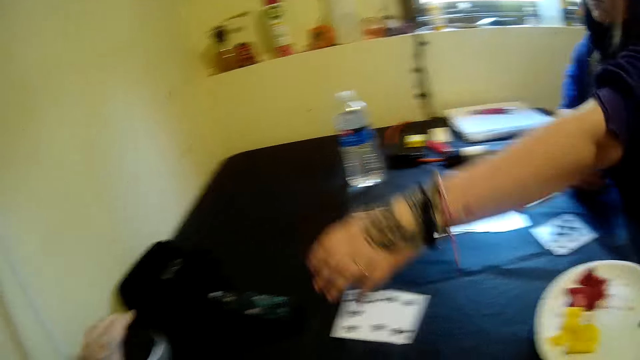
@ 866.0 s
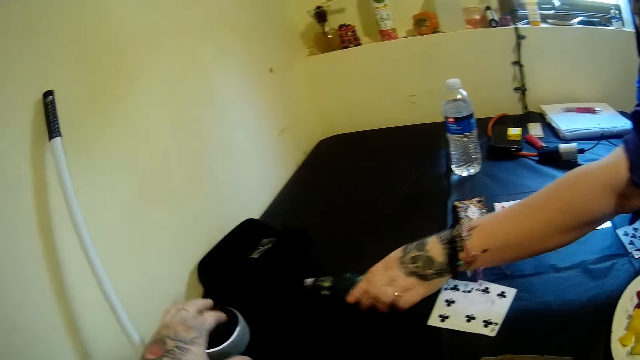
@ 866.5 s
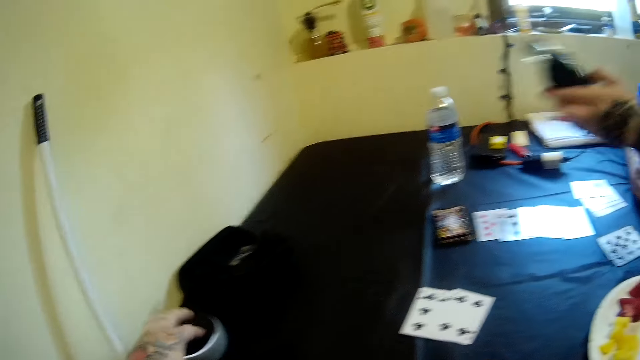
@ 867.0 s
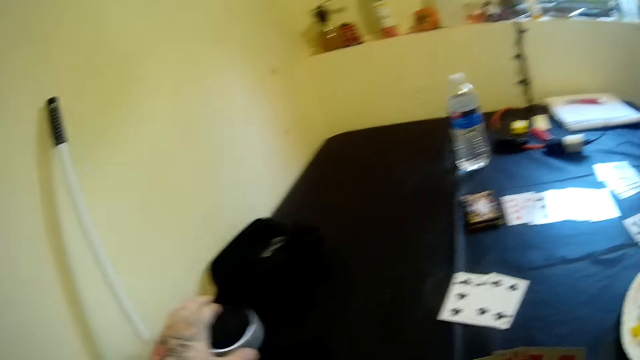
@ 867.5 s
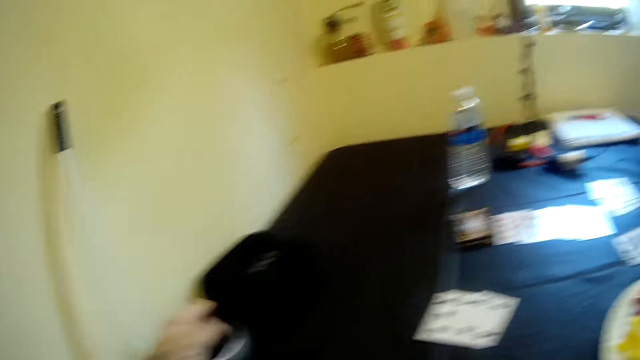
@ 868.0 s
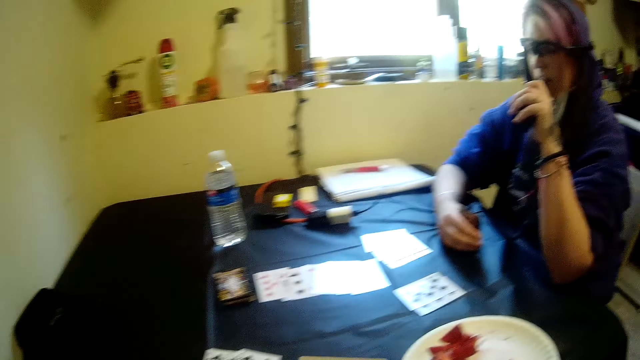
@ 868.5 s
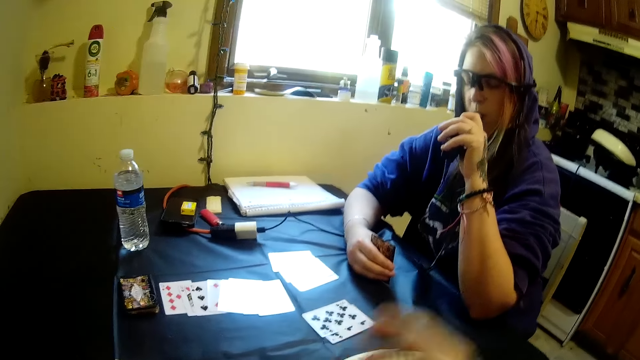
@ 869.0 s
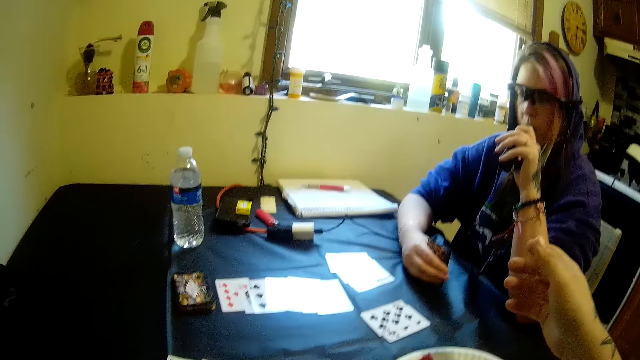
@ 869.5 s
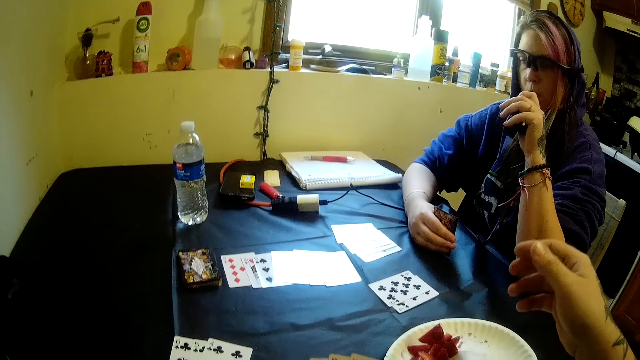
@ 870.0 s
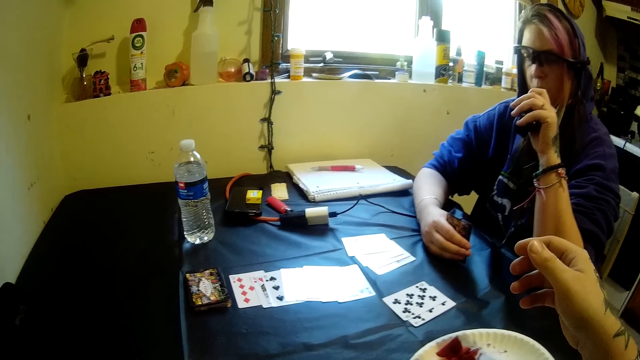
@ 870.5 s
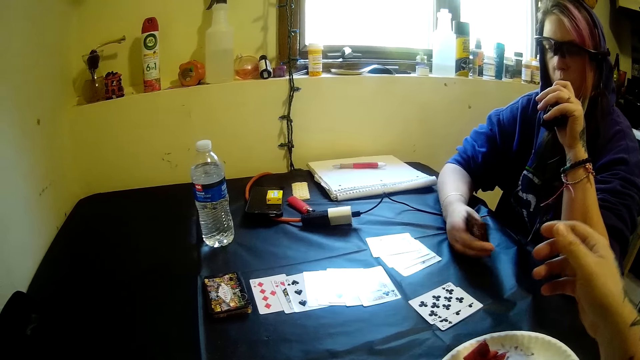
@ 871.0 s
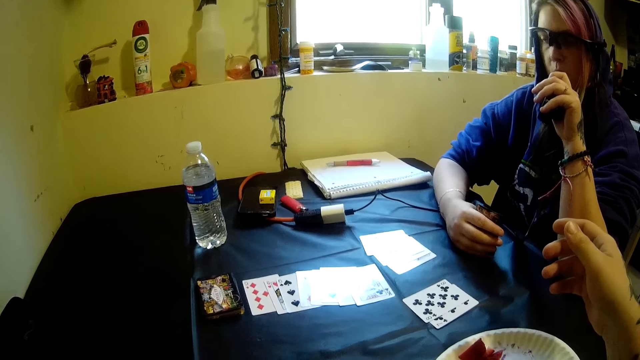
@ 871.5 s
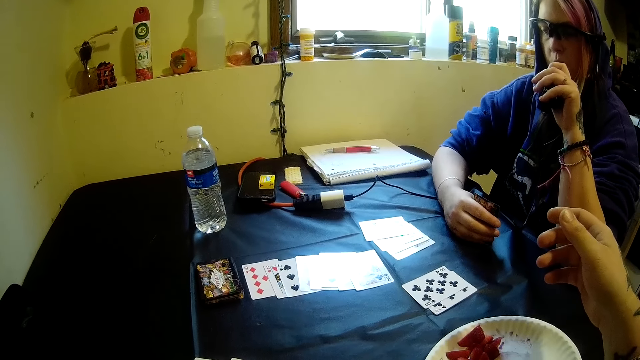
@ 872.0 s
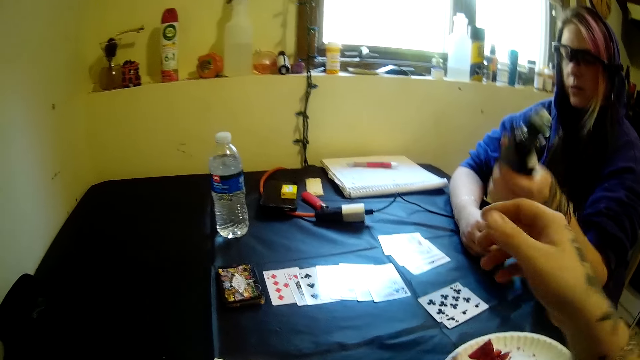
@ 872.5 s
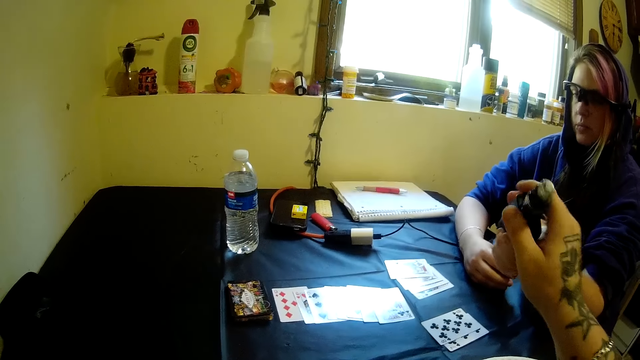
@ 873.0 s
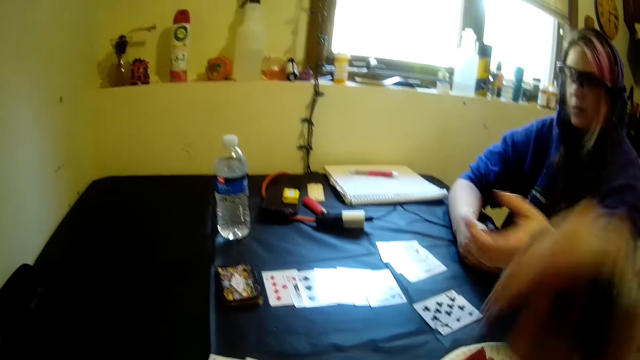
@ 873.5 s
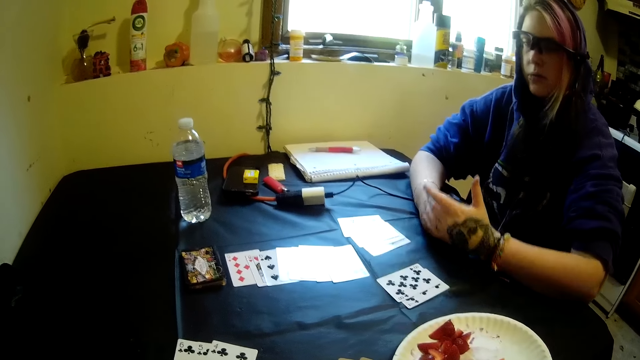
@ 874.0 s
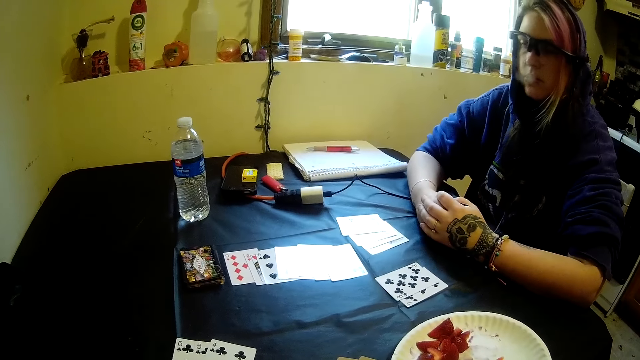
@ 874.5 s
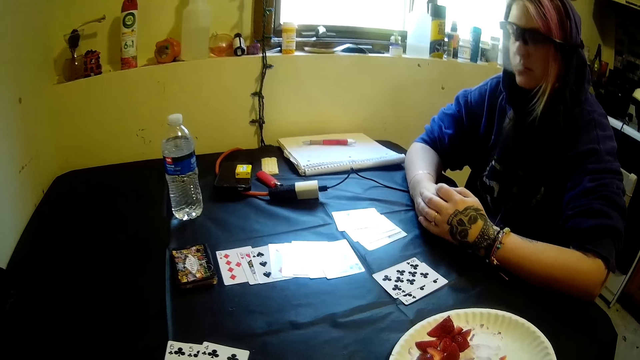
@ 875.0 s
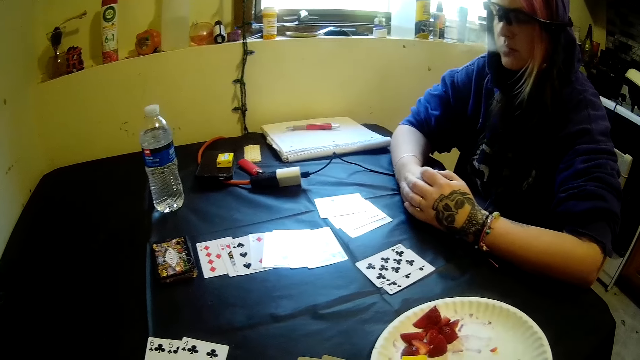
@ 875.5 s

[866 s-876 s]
The woman picks the electric cigarette or vapourizer from the table with her left hand. She smokes the electric cigarette with her mouth. The camera wearer picks the electric cigarette from the table with his right hand. The woman hands the camera wearer the vapourizer.

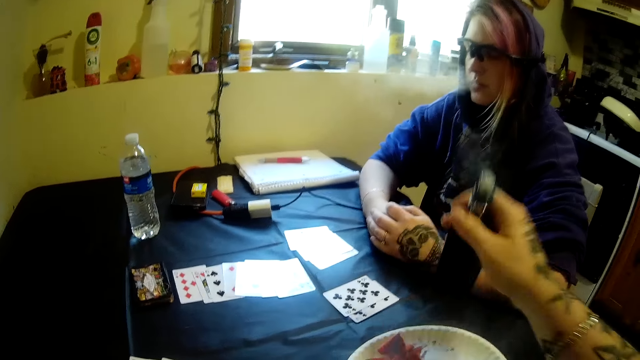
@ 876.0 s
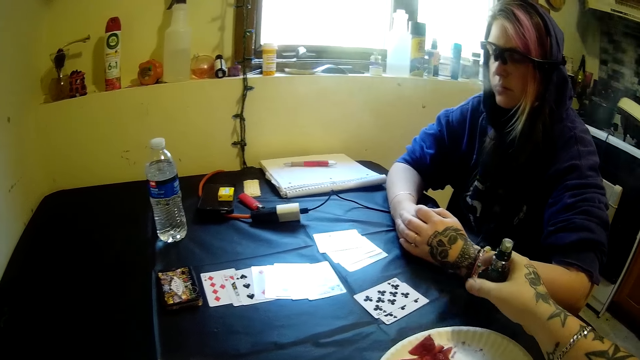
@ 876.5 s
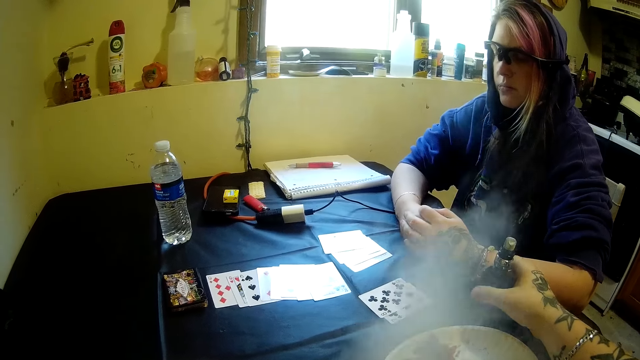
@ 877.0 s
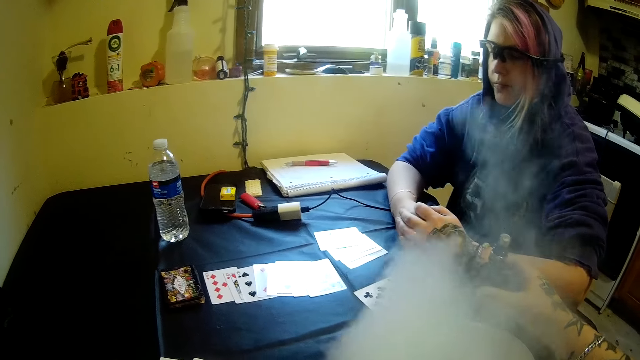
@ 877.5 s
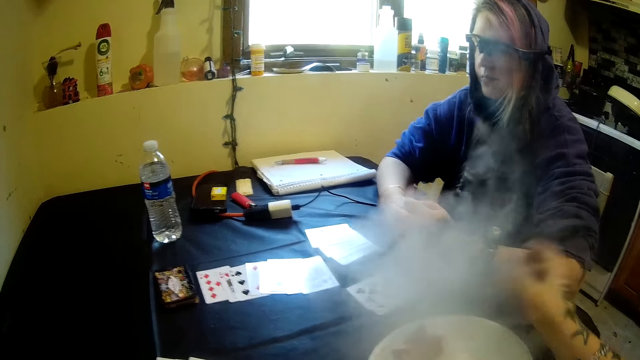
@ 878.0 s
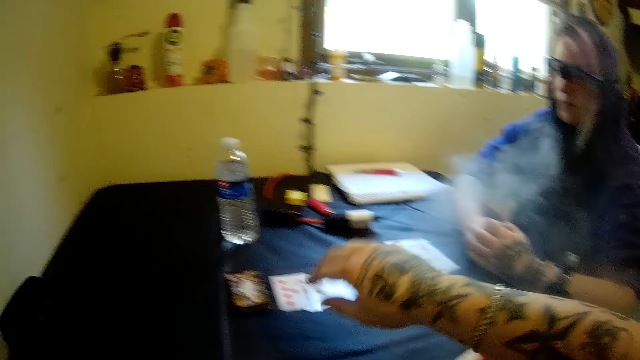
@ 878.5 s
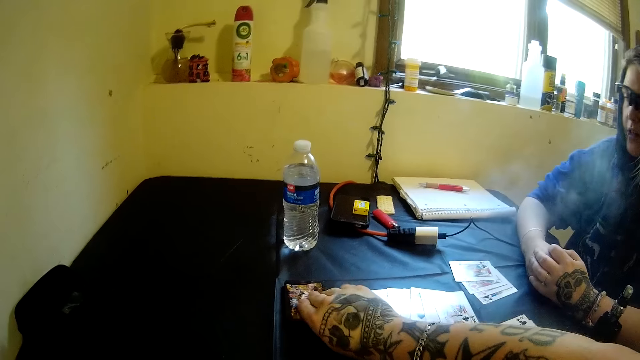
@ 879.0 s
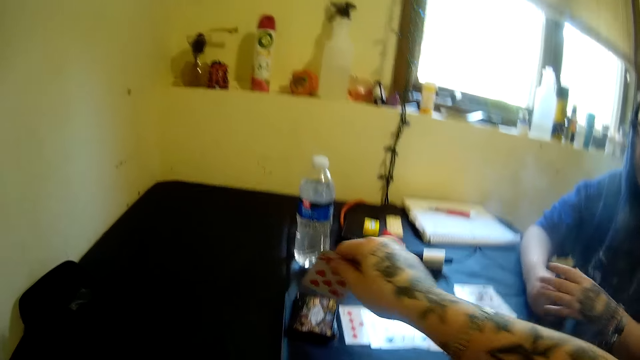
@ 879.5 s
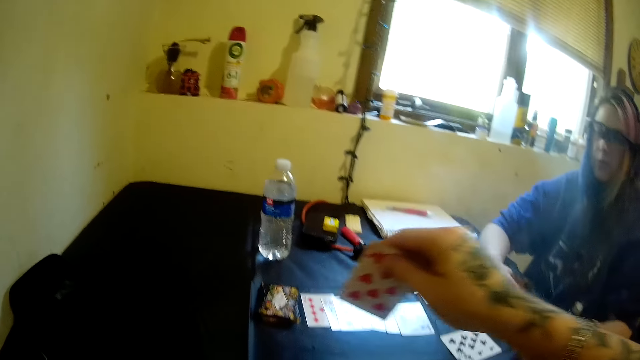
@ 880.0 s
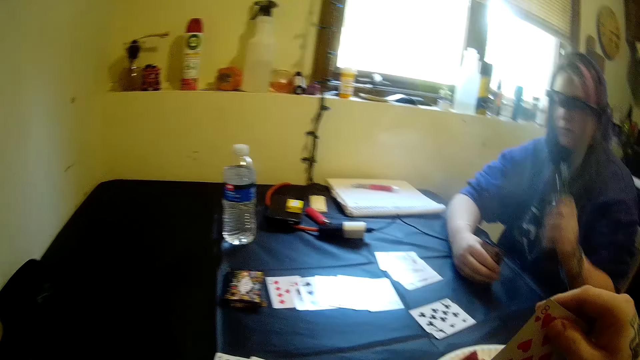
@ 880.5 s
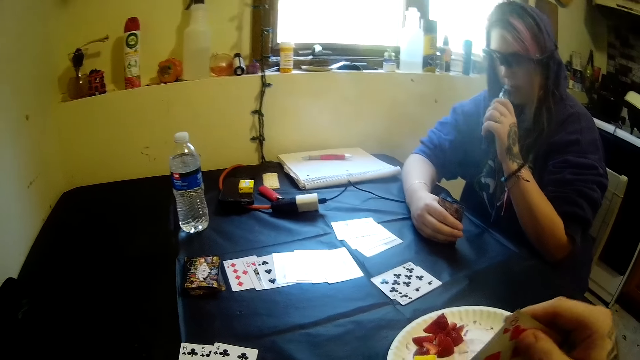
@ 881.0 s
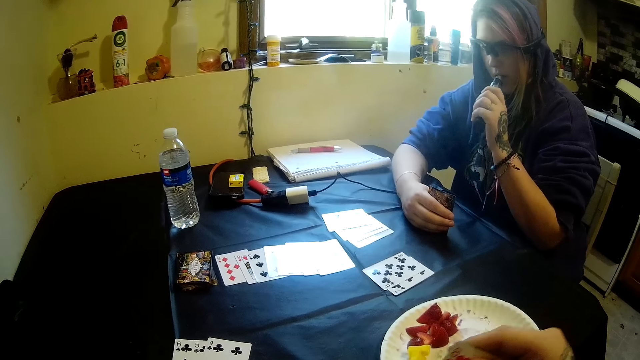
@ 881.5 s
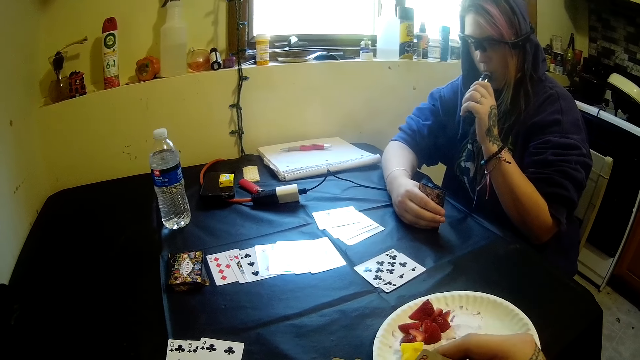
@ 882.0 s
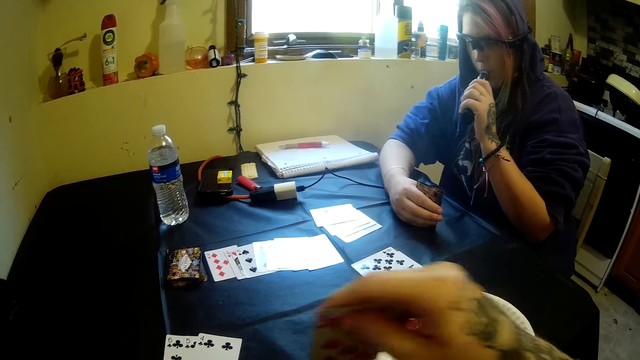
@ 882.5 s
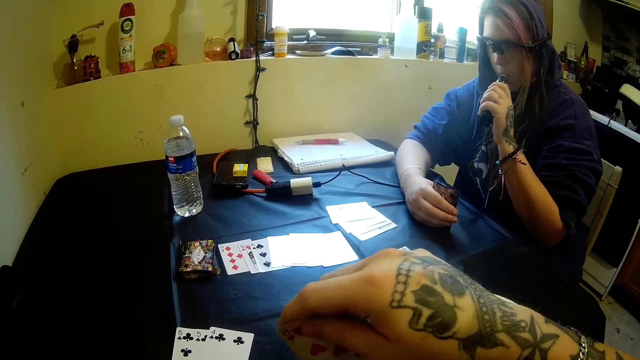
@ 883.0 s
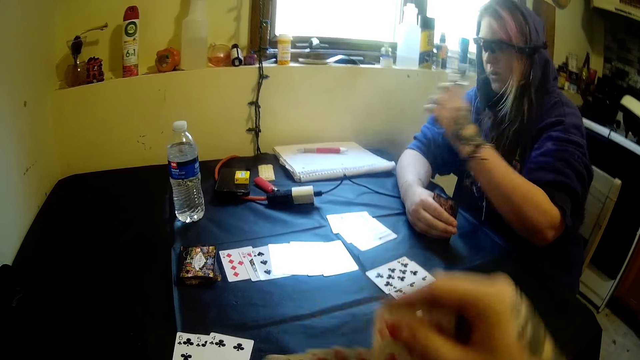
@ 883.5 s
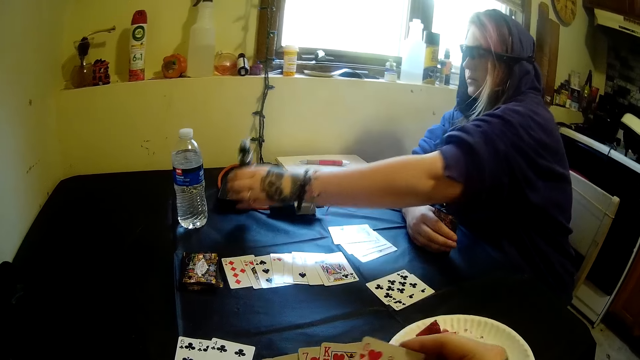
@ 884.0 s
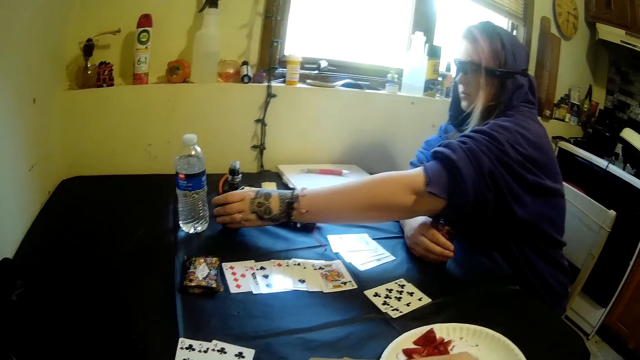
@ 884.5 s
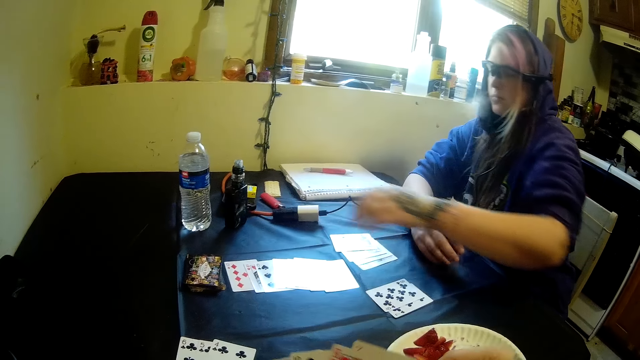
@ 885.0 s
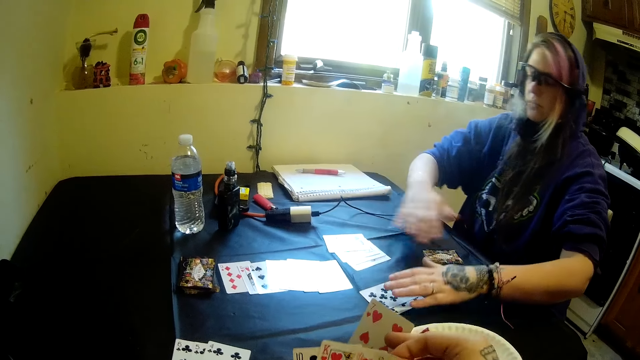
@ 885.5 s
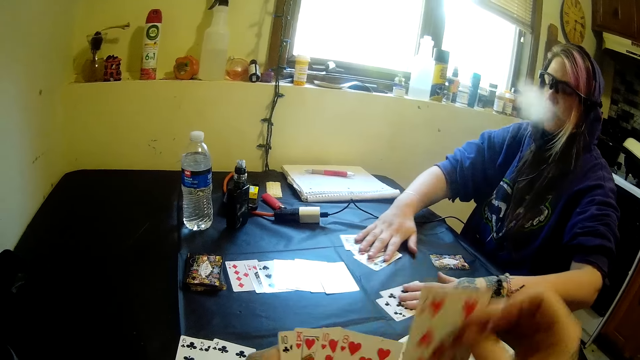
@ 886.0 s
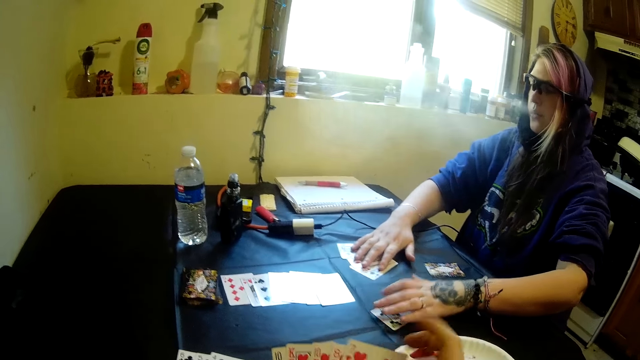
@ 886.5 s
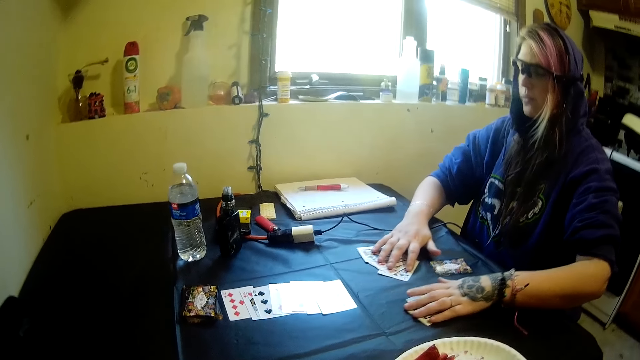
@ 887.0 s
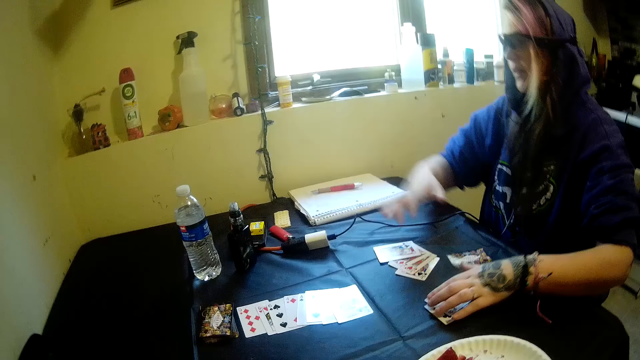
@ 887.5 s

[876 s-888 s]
The camera wearer drops the electric cigarette on the table with his right hand. He picks another card from the stack of cards on the table with his left hand. The woman picks the electric cigarette from the table with her left hand and smokes the electric cigarette with her mouth. The camera wearer arranges cards. The woman drops the electric cigarette on the table with her left hand. She moves cards on the table with her hands.
